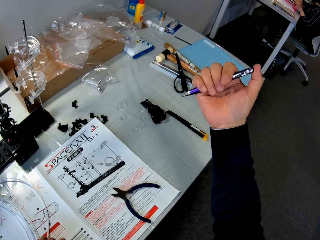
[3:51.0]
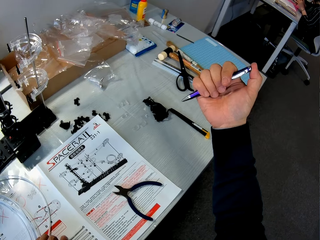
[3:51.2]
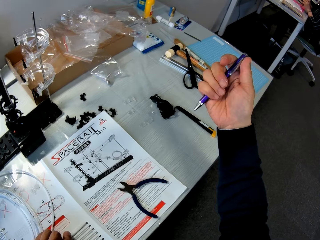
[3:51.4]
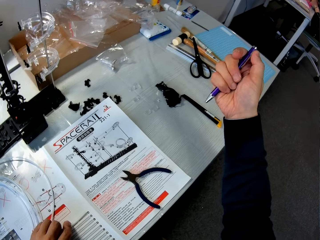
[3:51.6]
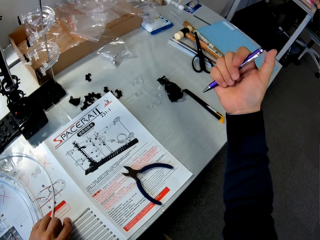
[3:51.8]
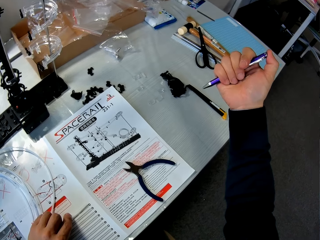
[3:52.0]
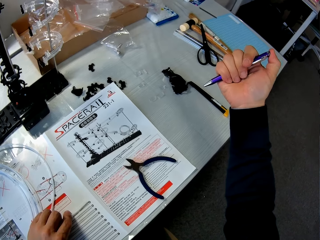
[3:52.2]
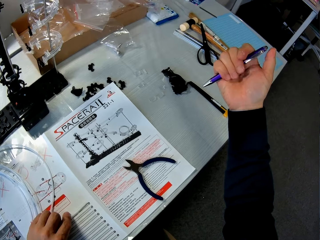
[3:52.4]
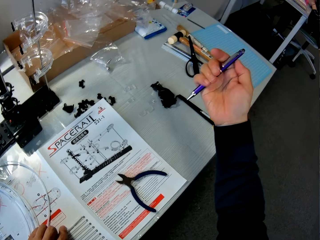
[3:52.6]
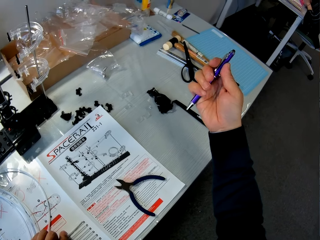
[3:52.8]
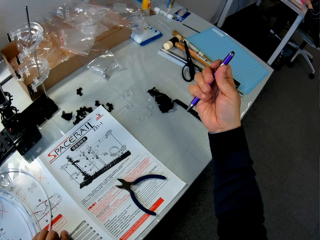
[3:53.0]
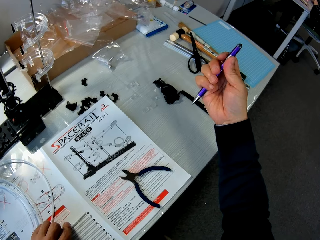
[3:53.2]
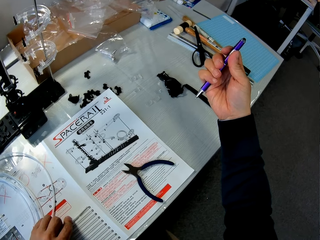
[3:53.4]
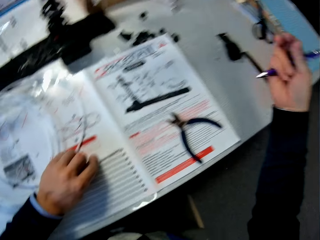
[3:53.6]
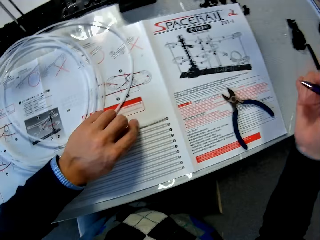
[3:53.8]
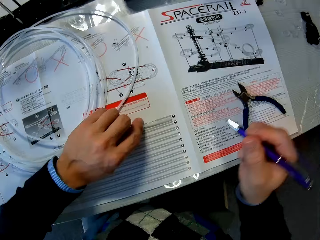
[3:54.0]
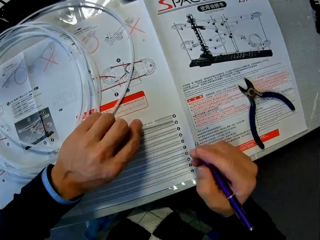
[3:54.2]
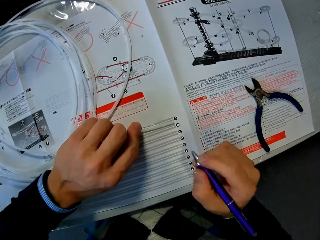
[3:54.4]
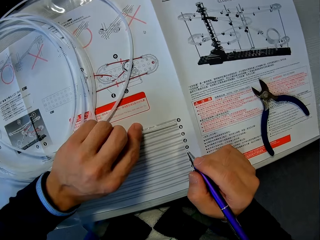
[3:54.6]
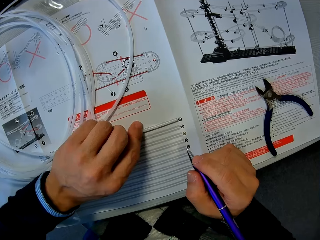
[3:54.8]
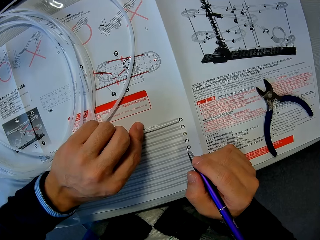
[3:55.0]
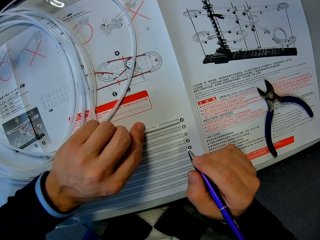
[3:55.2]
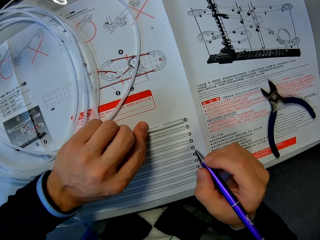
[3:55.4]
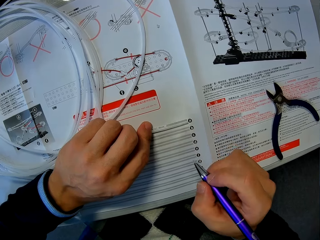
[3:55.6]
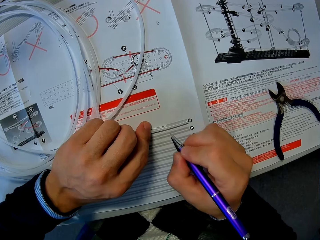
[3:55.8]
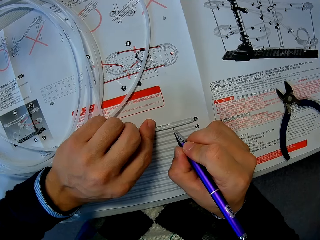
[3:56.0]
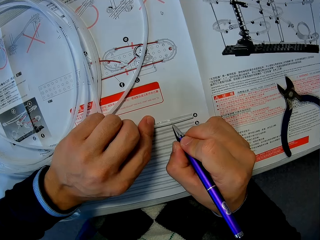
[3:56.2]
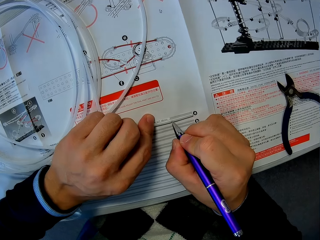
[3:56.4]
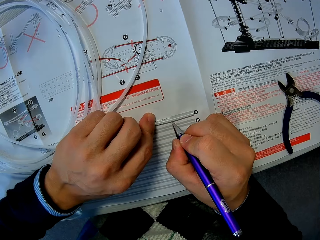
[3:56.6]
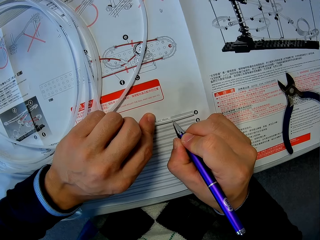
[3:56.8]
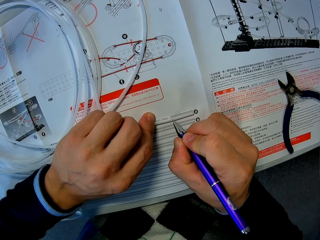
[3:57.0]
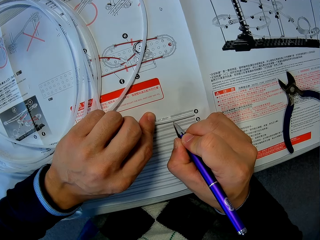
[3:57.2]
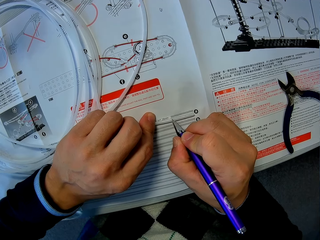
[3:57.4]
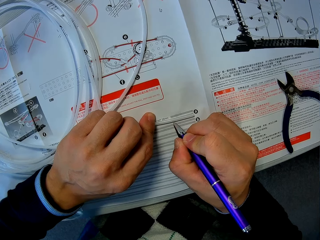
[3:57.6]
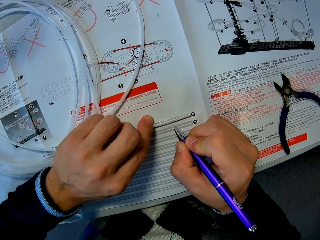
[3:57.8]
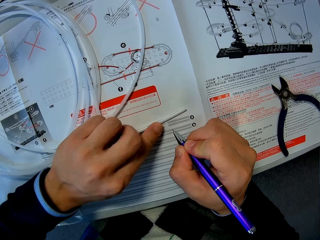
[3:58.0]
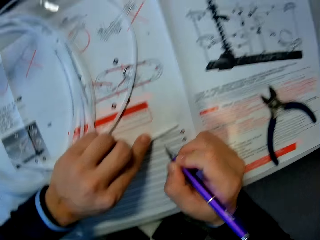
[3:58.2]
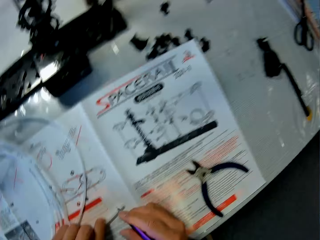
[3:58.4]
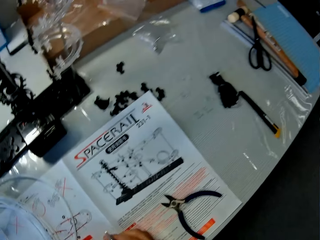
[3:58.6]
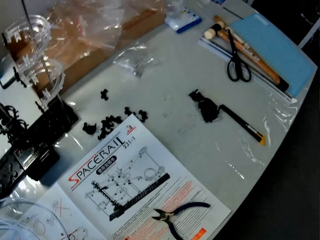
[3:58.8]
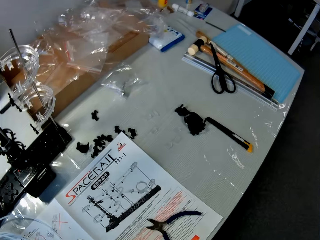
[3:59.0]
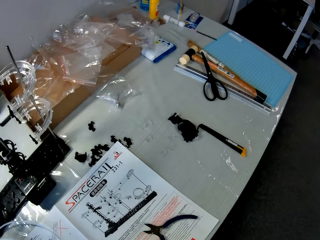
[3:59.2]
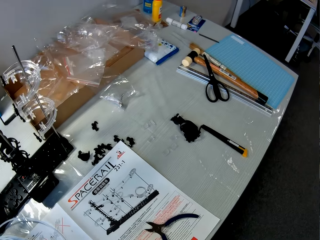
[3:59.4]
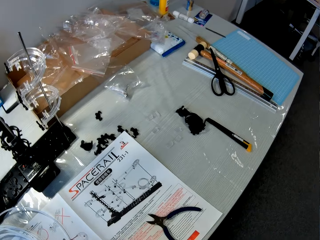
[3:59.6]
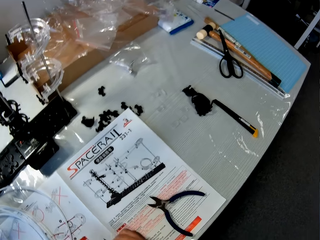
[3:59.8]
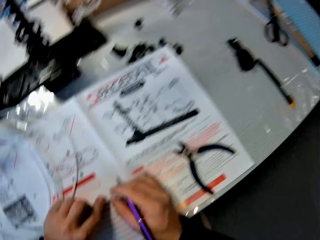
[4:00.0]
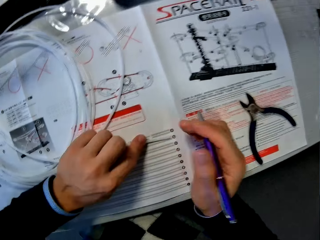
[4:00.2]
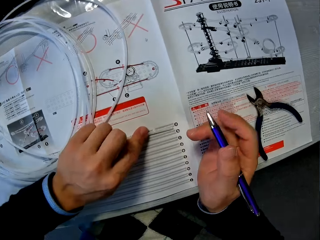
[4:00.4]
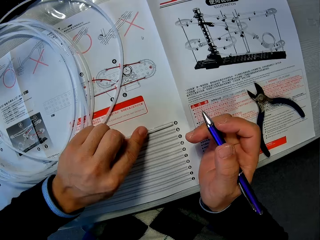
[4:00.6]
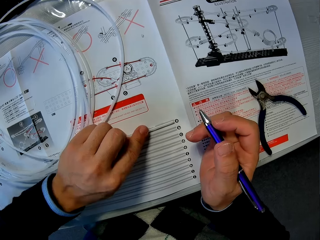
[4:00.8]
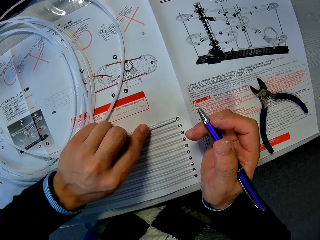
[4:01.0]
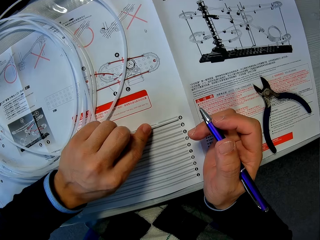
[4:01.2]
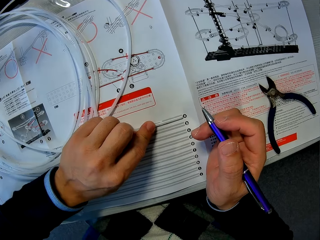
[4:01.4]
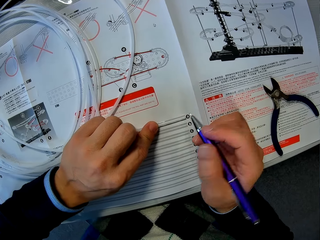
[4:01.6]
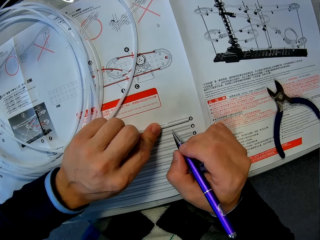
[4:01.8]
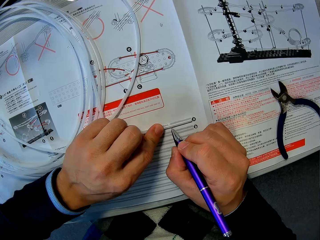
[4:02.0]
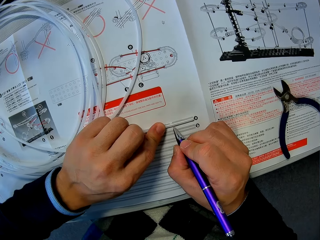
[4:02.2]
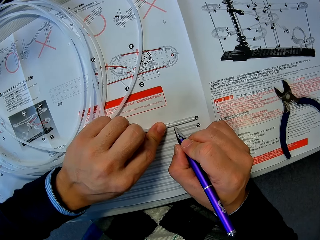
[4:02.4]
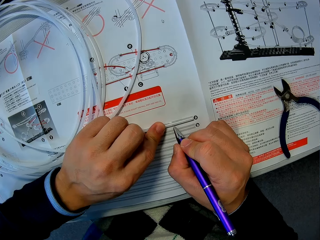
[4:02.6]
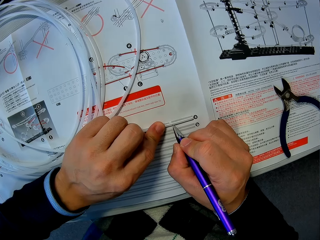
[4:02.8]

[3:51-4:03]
The camera wearer presses the on-off button of the pen with his right thumb. He marks the cable on the paper with the pen.

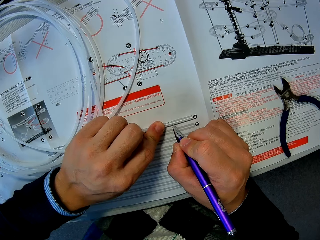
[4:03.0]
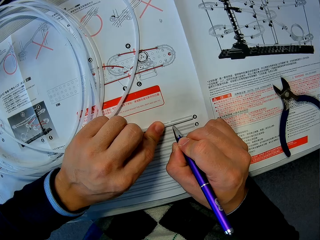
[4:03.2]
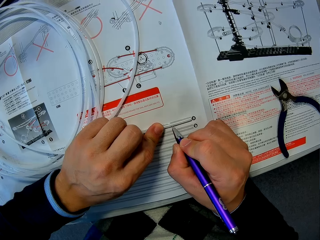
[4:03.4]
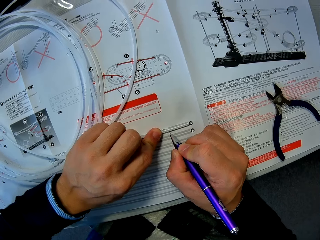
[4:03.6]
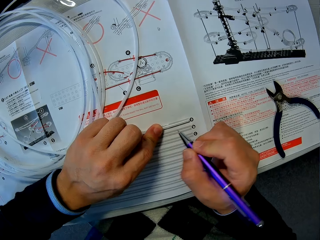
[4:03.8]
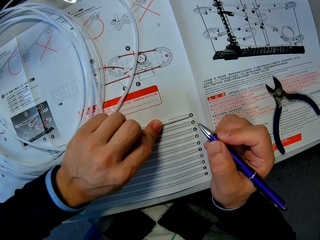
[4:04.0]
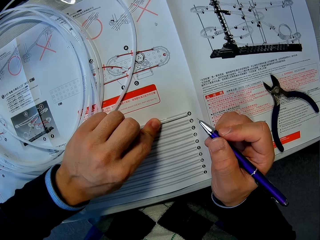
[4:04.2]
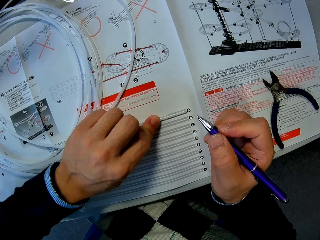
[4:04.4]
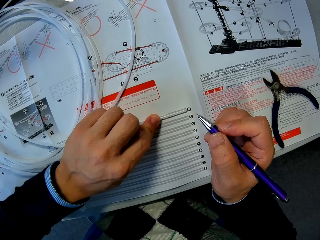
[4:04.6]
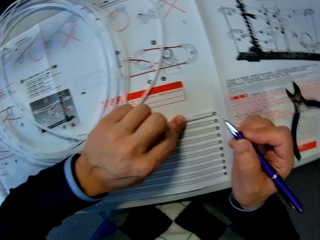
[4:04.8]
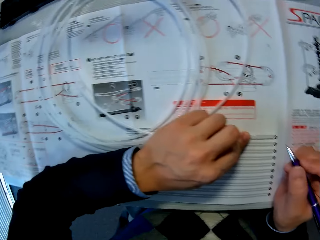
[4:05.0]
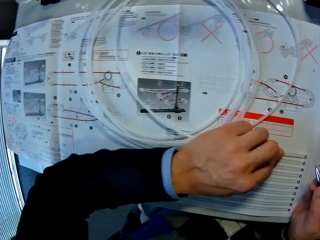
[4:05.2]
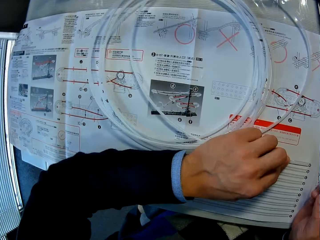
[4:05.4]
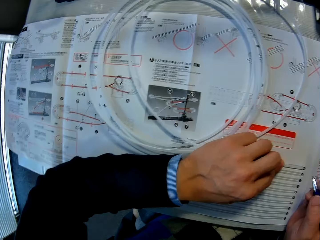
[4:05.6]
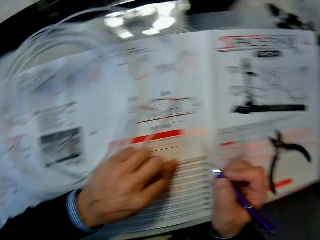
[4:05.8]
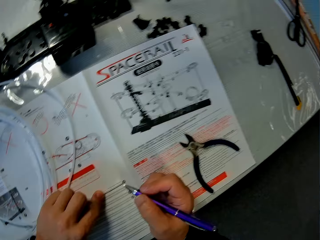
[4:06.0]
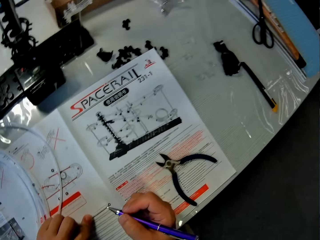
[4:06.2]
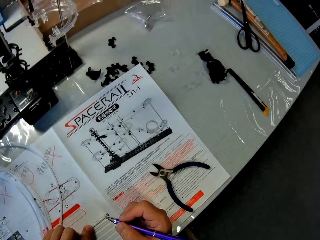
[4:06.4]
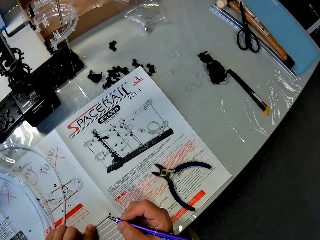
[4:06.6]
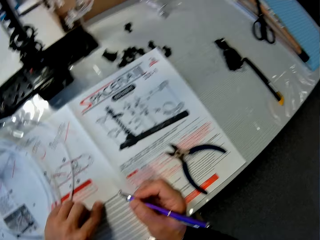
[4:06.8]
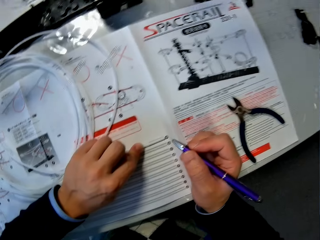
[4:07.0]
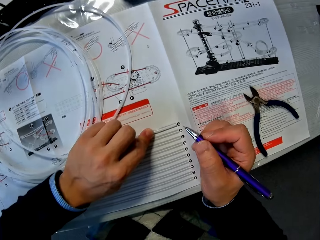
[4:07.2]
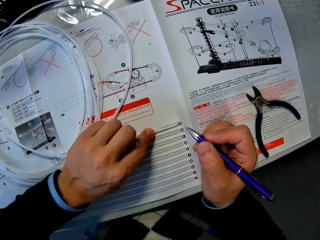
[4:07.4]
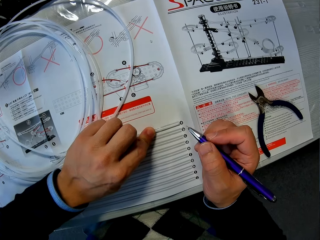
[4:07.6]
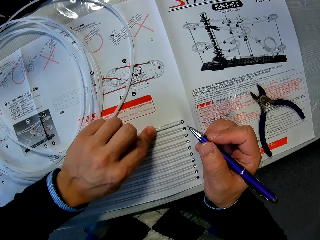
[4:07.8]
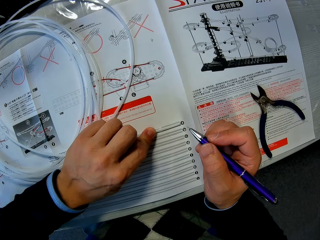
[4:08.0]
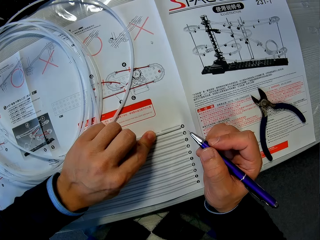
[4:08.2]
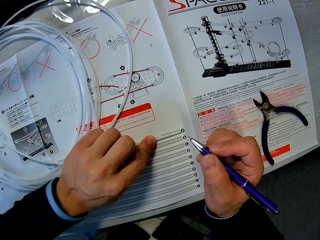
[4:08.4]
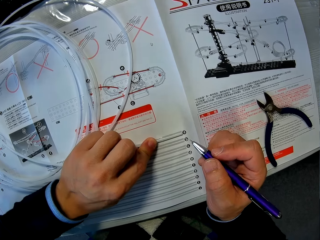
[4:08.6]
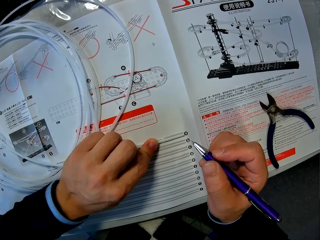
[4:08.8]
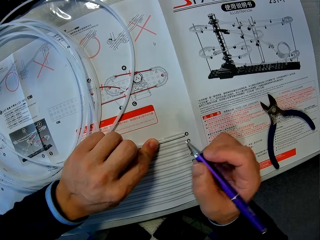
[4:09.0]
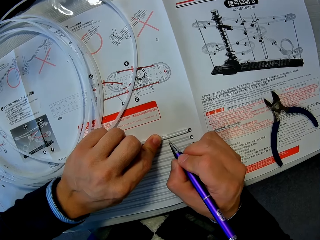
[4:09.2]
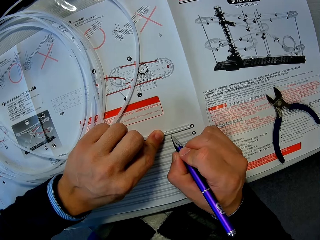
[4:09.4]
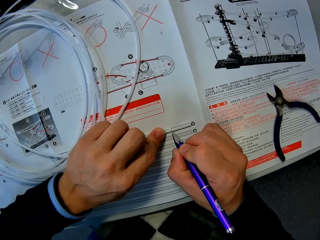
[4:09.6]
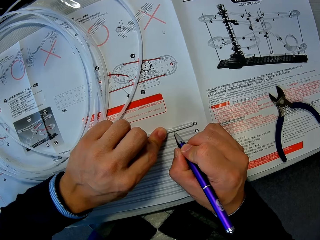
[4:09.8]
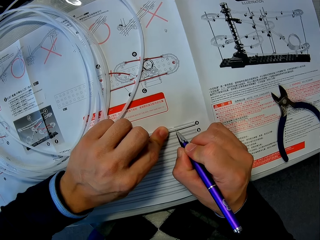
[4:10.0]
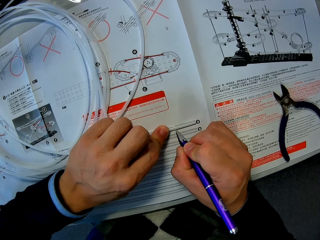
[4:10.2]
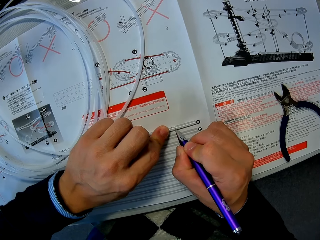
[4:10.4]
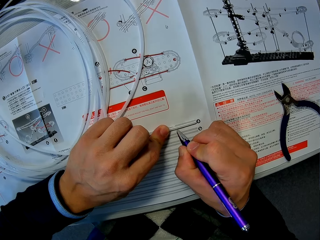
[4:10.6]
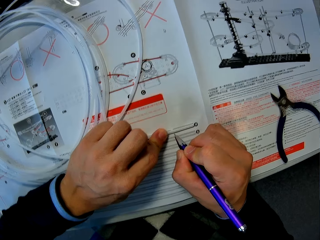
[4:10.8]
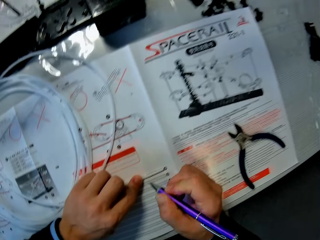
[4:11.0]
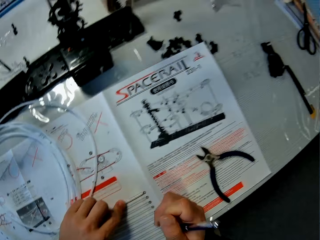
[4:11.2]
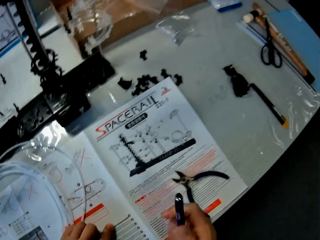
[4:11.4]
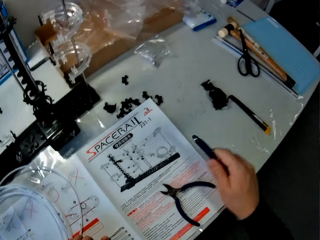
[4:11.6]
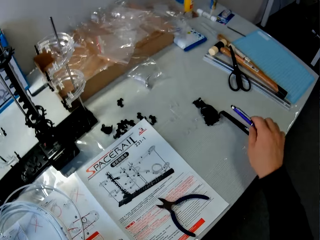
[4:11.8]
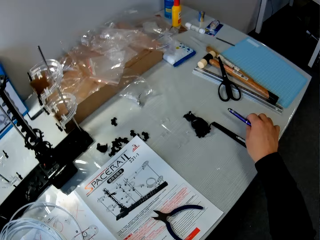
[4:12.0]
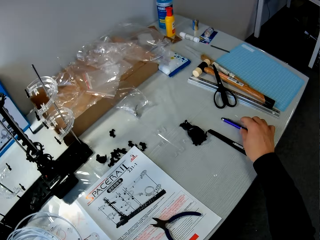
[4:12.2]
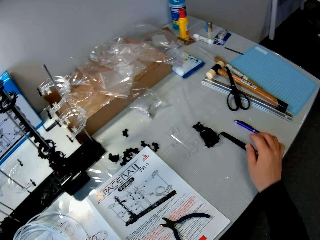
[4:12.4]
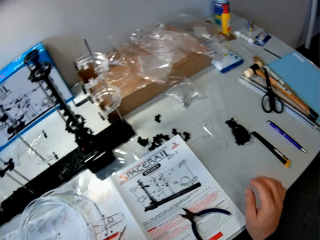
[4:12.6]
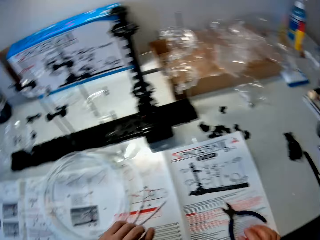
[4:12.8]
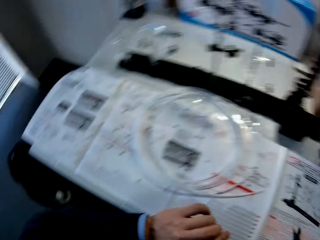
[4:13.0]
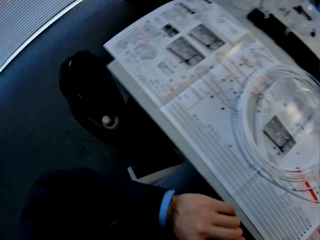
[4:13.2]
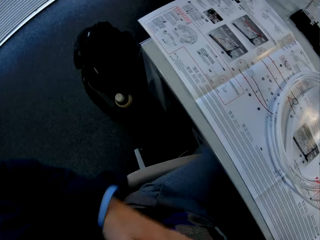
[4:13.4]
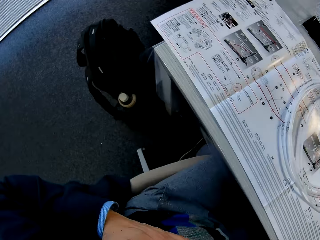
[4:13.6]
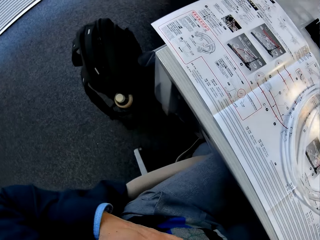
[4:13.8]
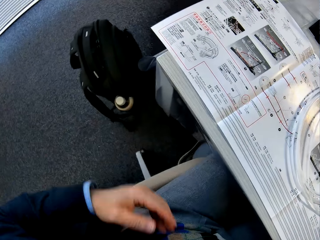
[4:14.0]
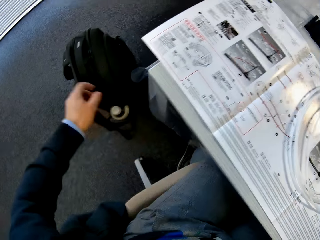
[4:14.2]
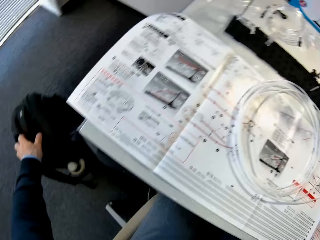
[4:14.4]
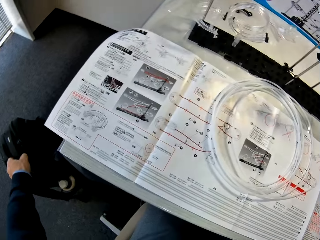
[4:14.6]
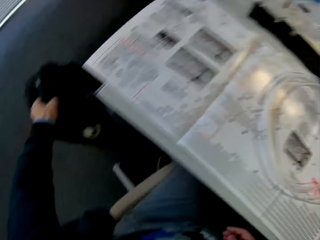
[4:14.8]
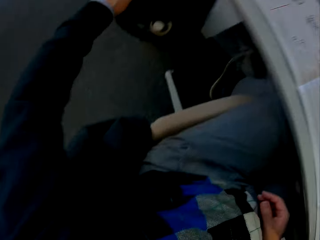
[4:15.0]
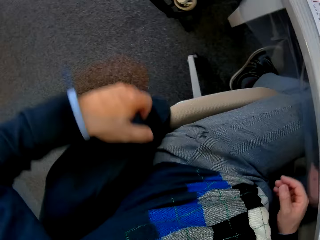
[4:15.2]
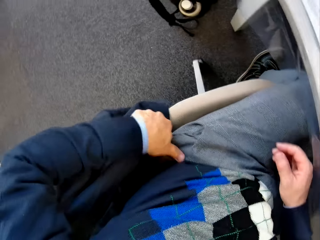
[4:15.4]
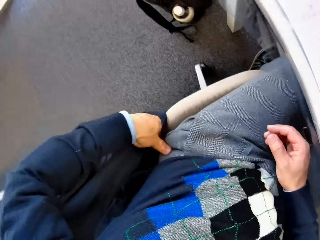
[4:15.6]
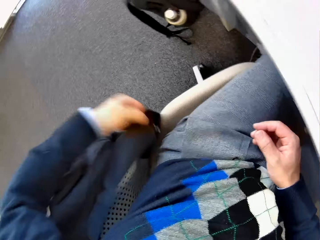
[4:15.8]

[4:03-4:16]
The camera wearer drops the pen on the table. He holds a bag on the floor with his left hand.
